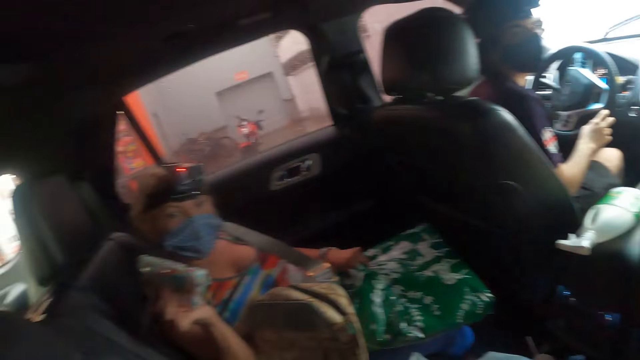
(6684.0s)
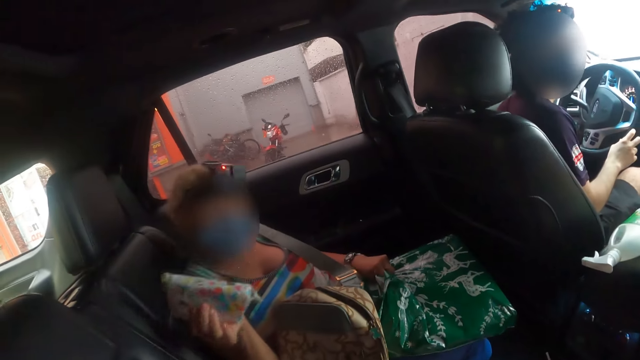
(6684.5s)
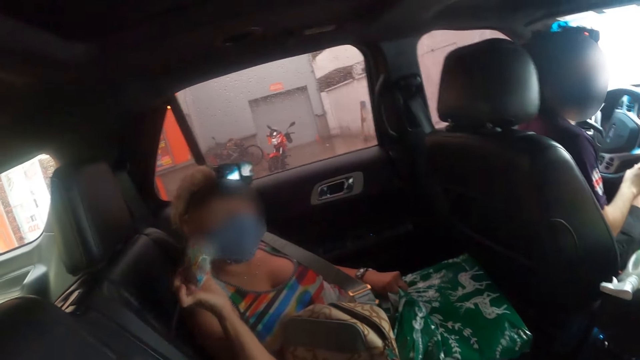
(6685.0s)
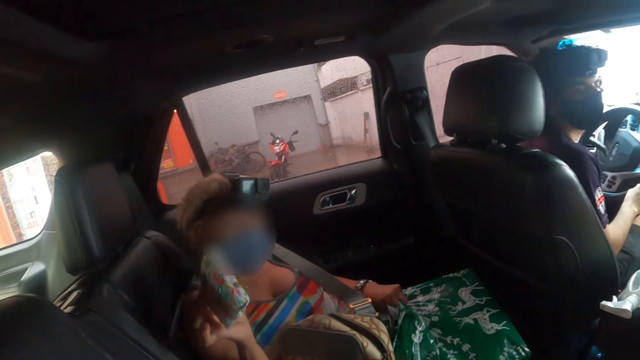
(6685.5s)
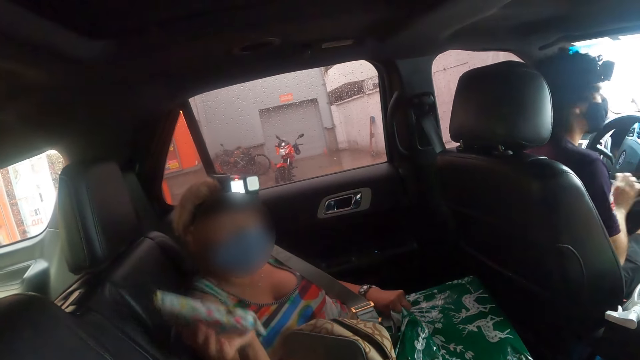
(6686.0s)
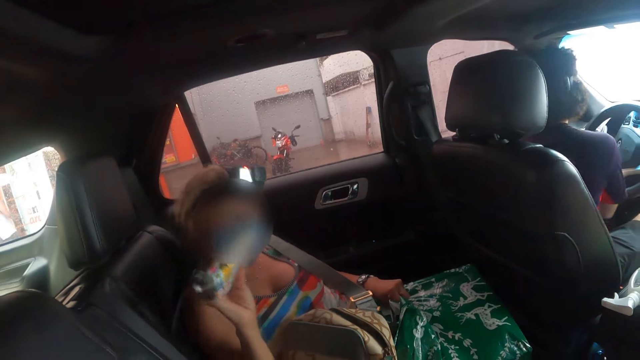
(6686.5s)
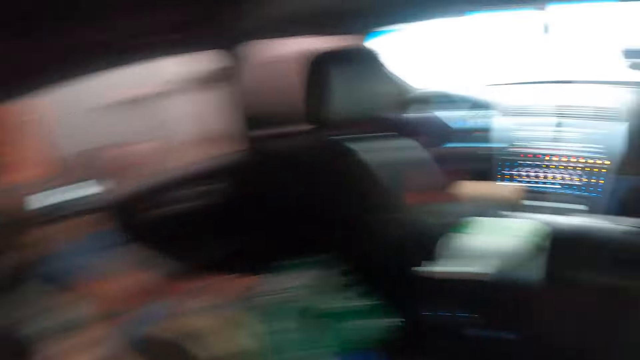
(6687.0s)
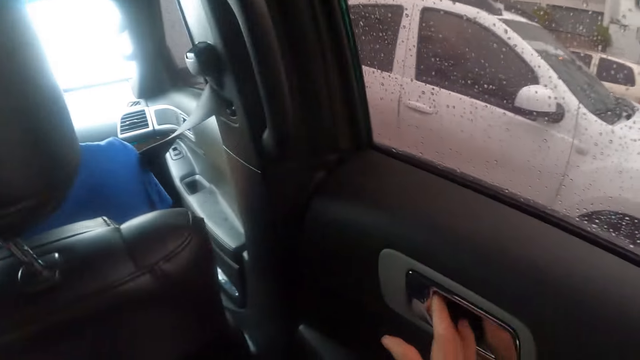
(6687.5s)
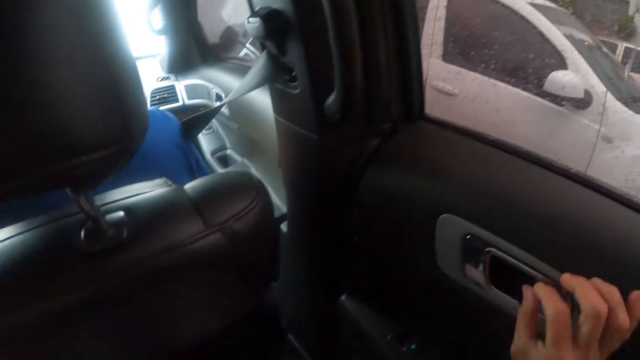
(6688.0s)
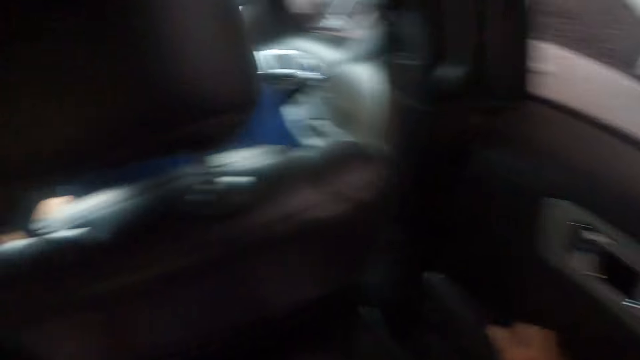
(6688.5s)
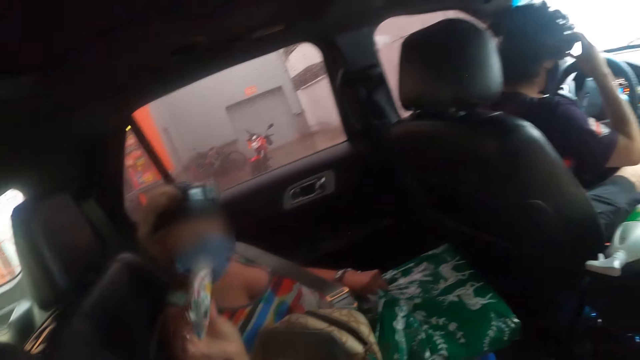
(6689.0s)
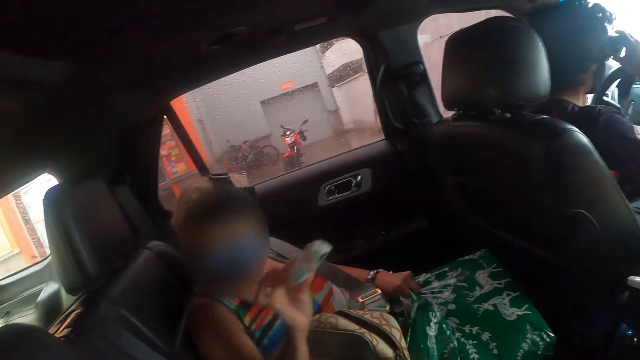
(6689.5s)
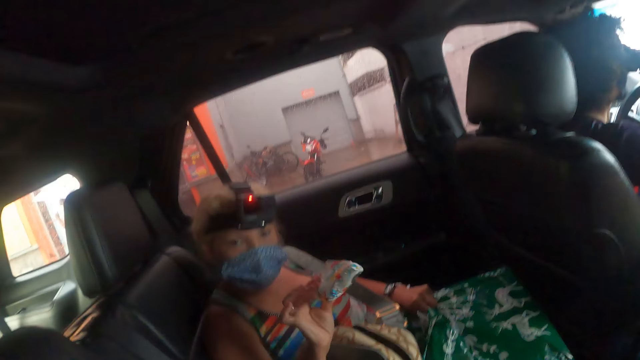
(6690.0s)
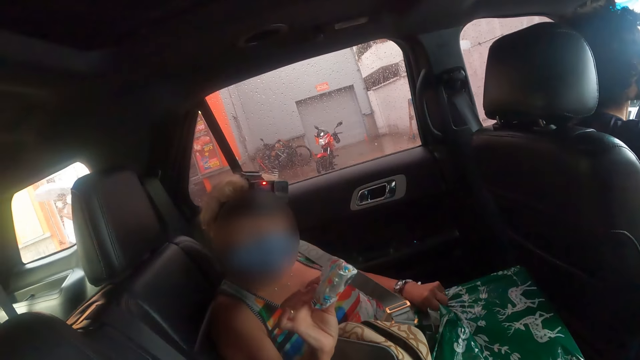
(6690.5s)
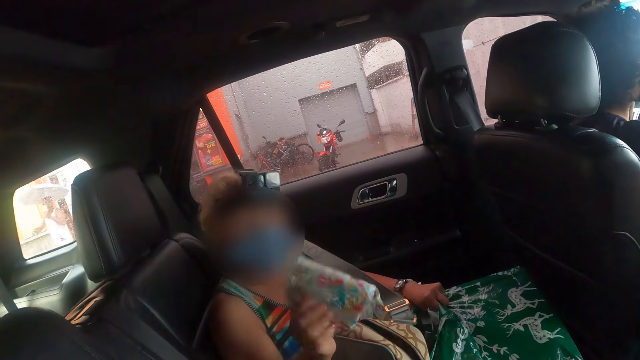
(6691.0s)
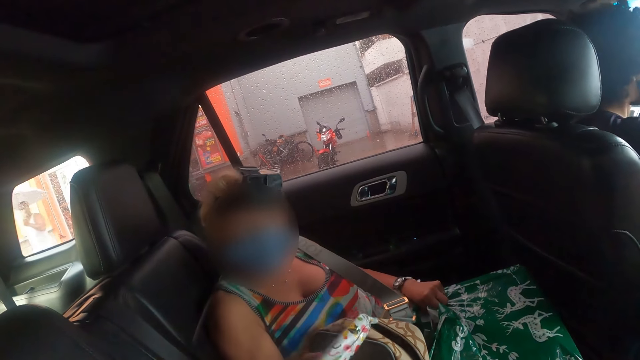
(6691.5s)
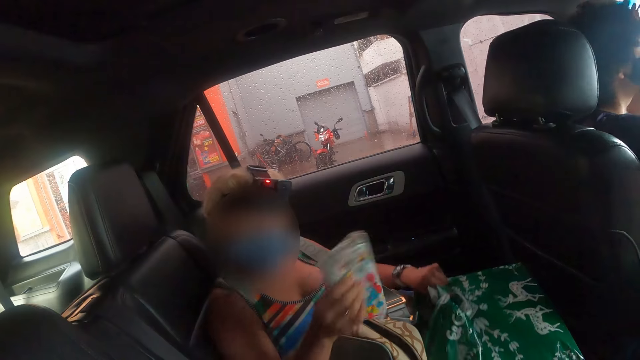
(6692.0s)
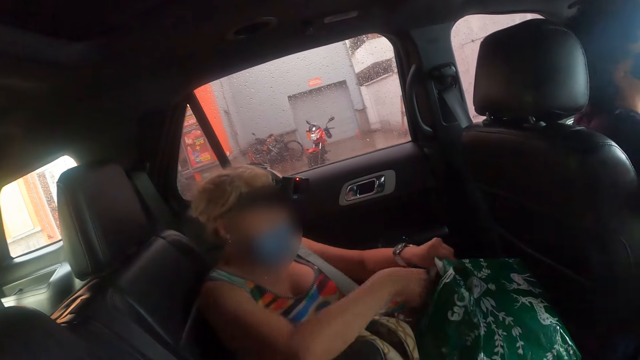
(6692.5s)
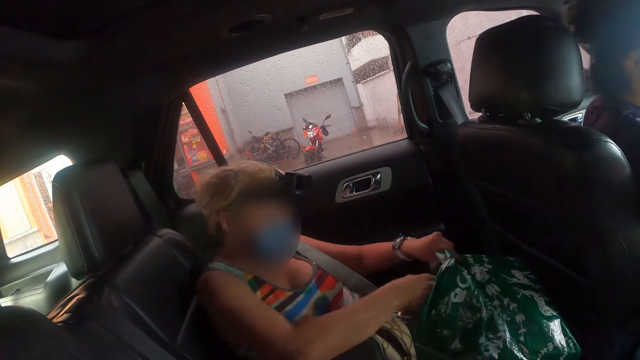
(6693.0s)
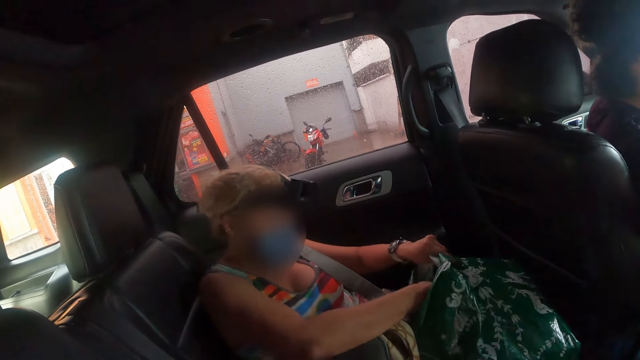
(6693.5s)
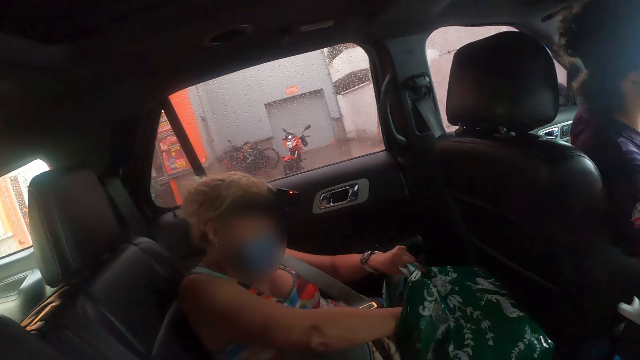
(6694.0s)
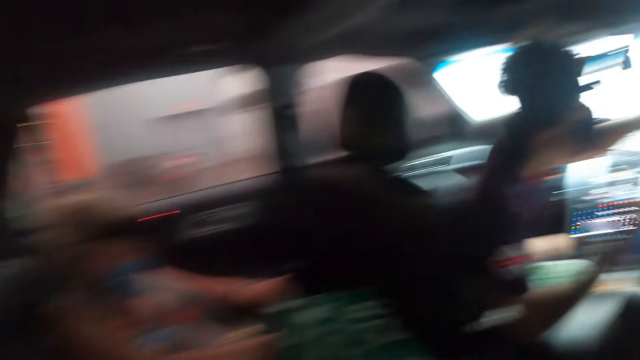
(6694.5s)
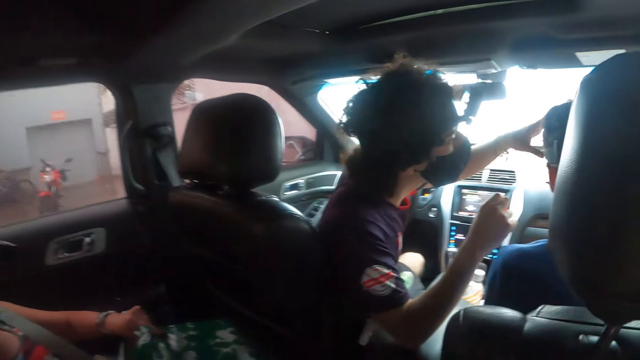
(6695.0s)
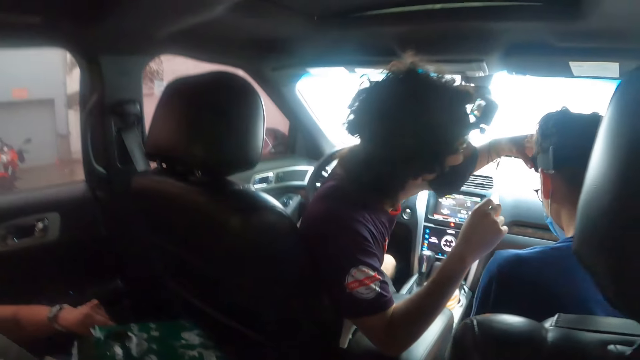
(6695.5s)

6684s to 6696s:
The lady shakes something in her right hand and gestures with her right hand. The lady holds something with her right hand. The camera wearer looks sideways. The lady returns something in the bag.

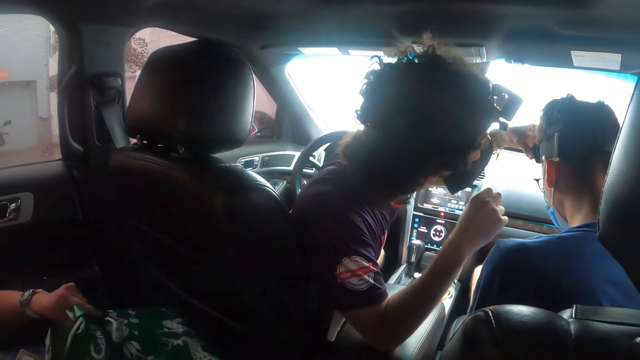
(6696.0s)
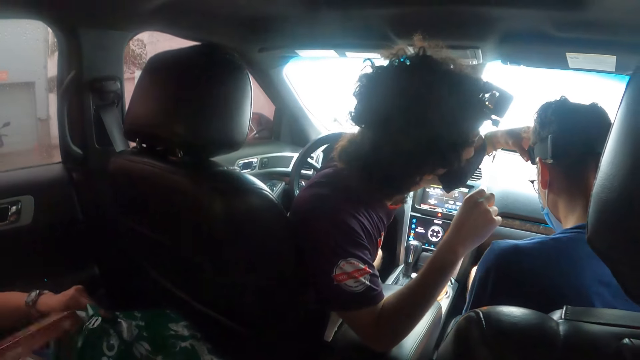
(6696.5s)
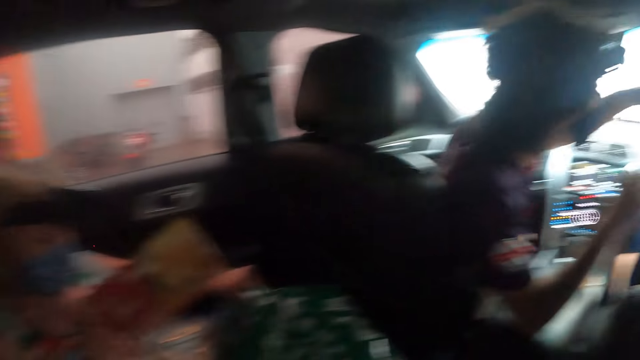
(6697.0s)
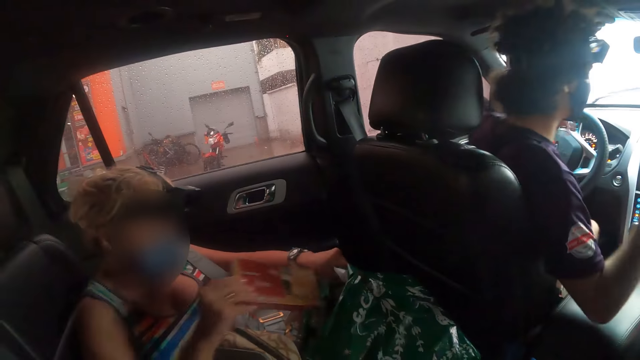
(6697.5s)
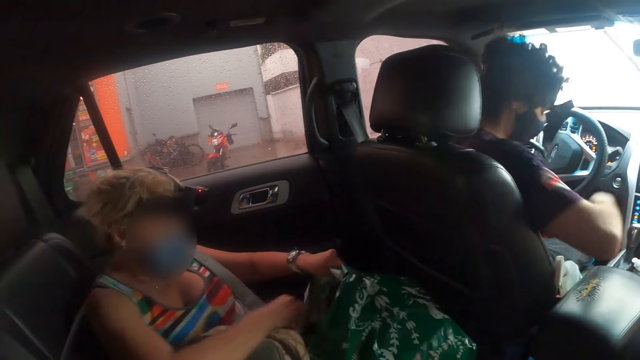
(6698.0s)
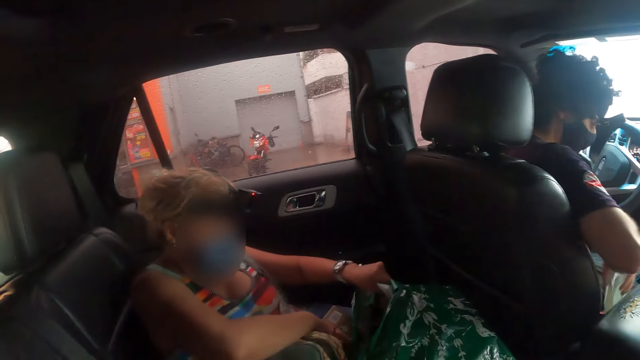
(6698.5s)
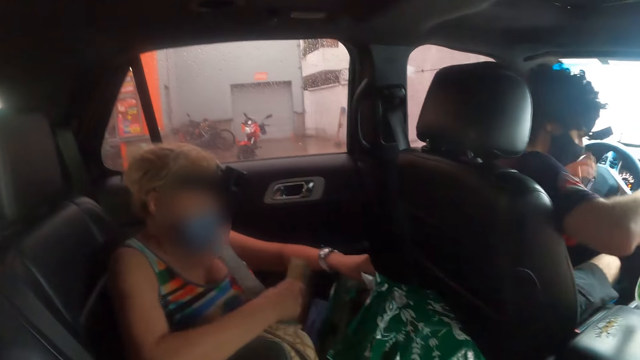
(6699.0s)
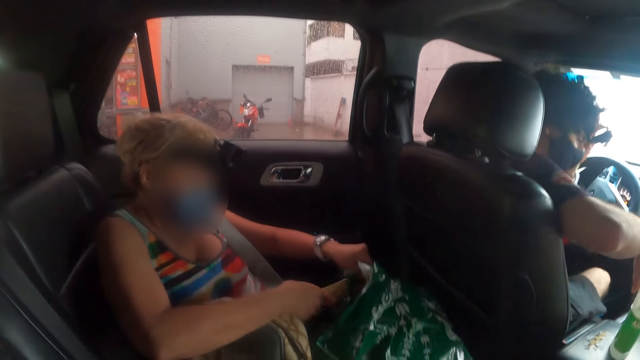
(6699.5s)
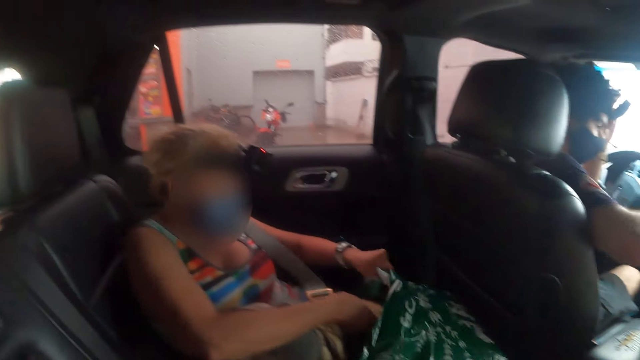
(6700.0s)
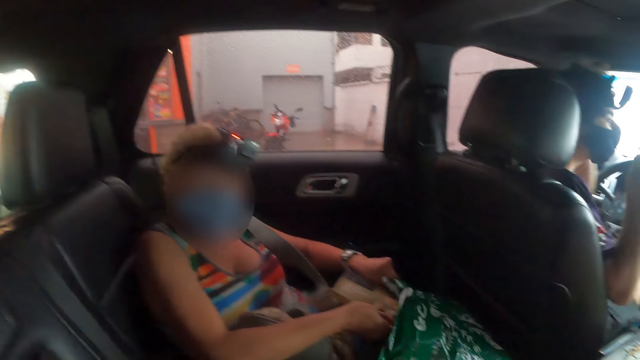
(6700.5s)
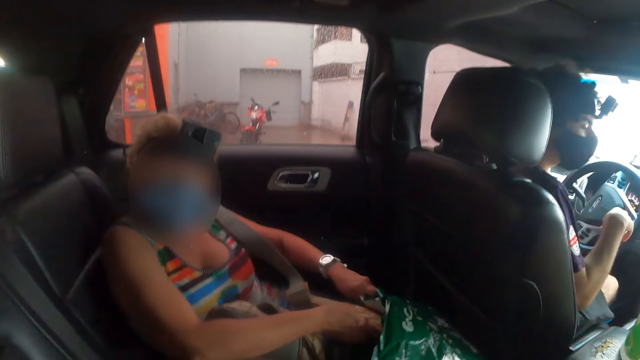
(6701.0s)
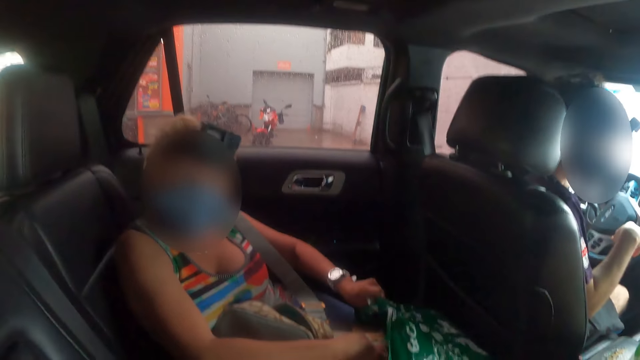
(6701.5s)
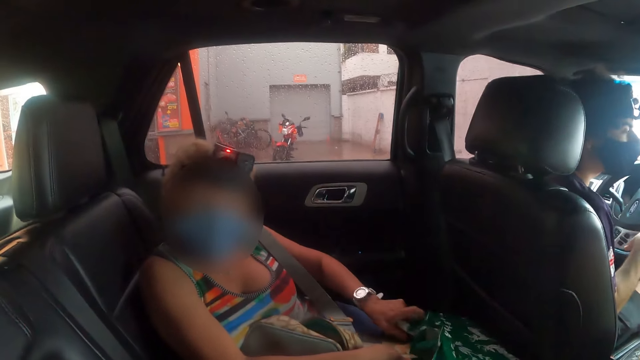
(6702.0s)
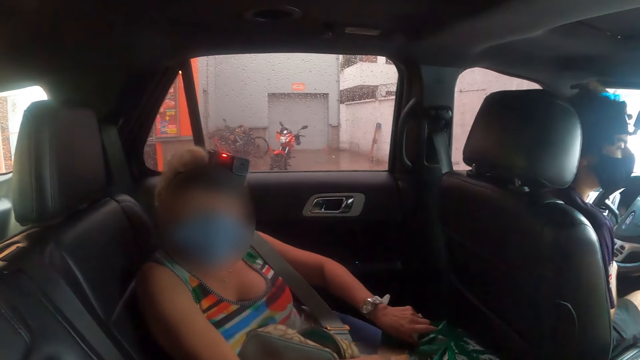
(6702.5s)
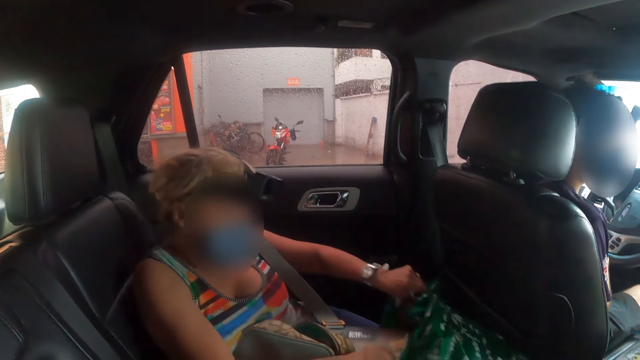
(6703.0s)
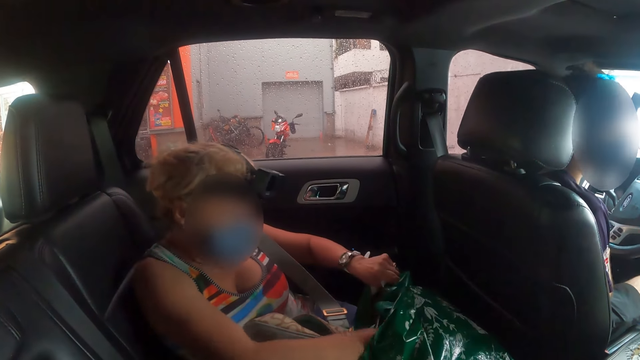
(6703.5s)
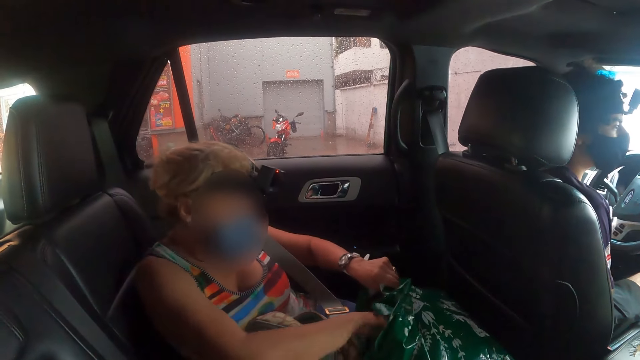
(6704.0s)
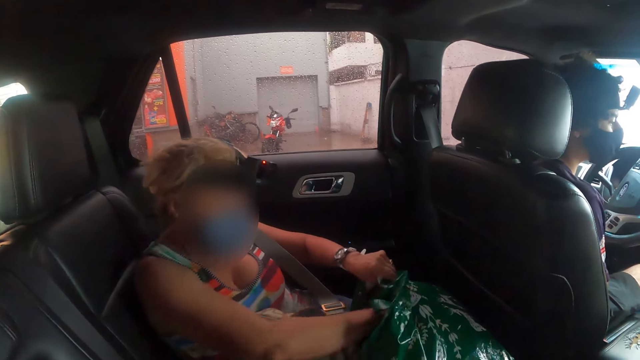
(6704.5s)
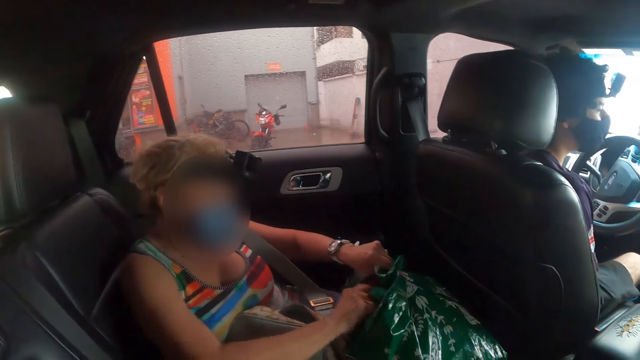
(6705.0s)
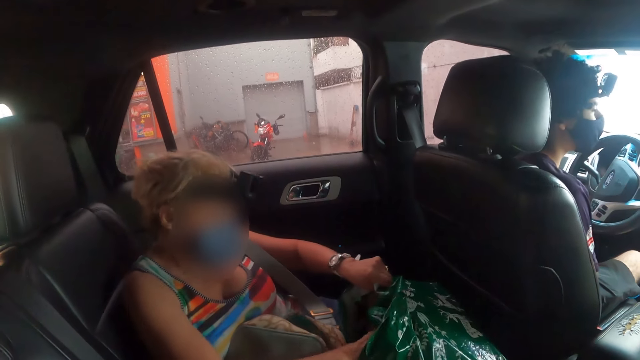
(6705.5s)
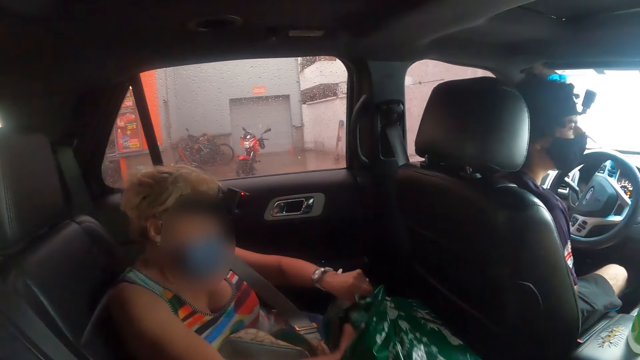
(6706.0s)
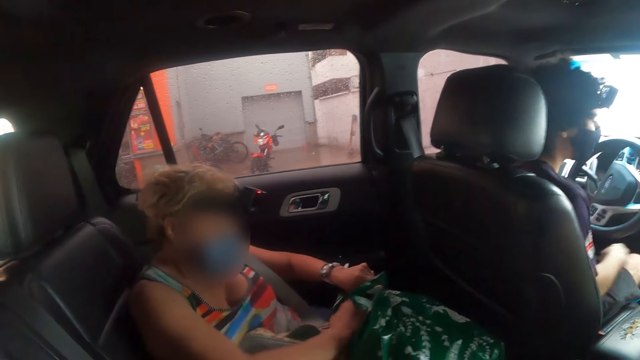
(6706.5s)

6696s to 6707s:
The camera wearer looks in front. A man adjusts the camera for another man. The lady returns a book in the bag. A person puts something in the bag with the right hand.
